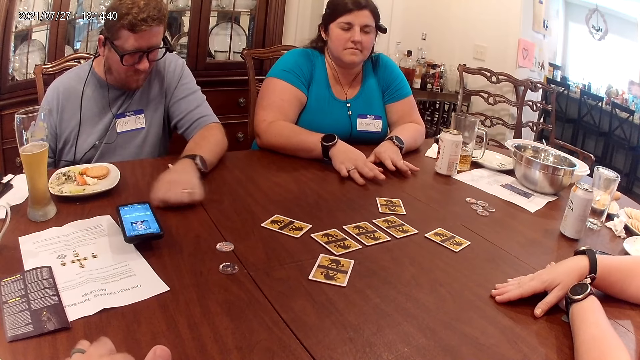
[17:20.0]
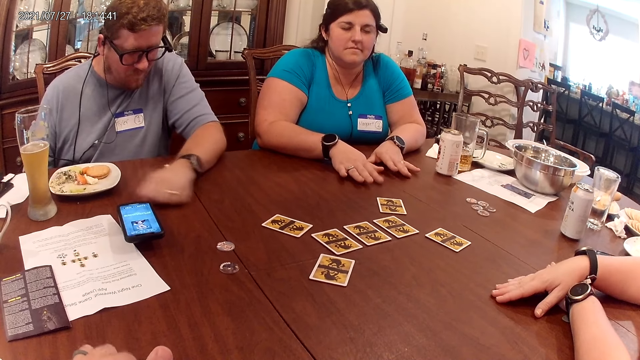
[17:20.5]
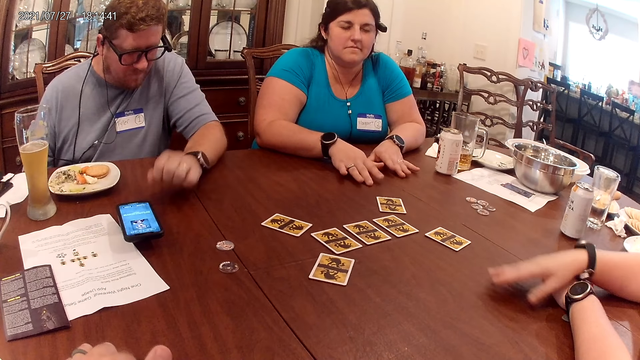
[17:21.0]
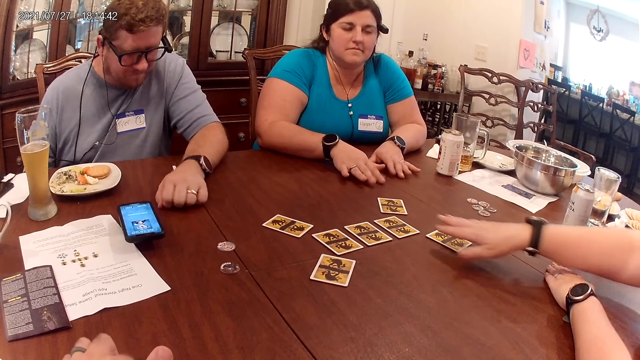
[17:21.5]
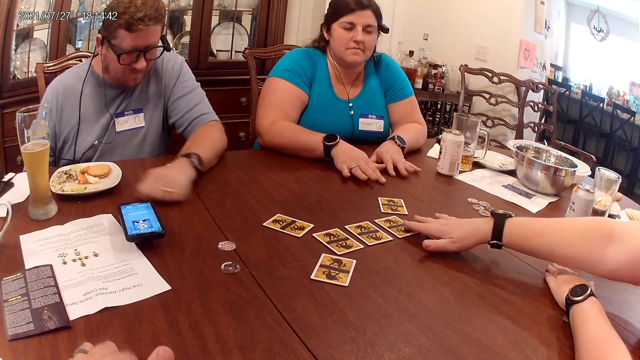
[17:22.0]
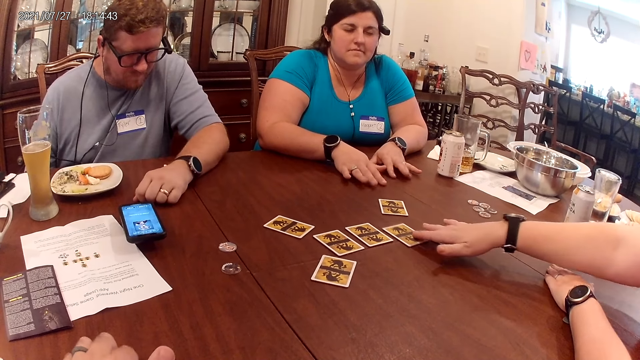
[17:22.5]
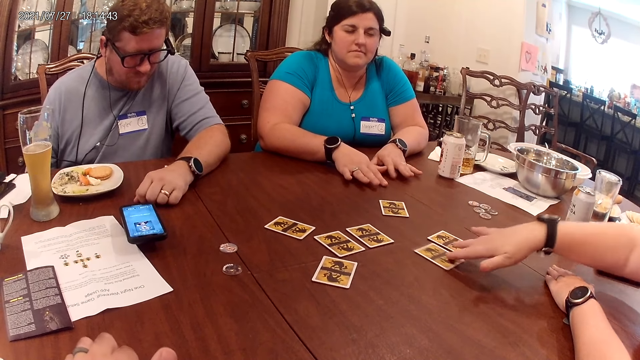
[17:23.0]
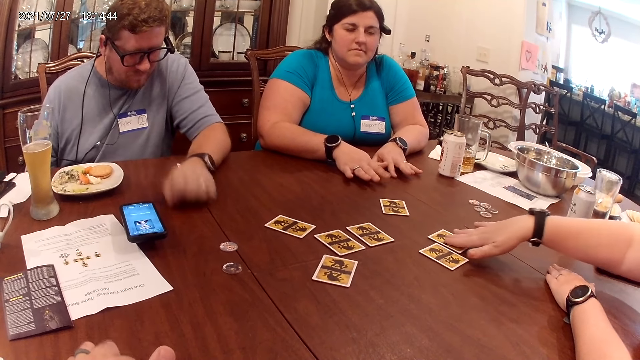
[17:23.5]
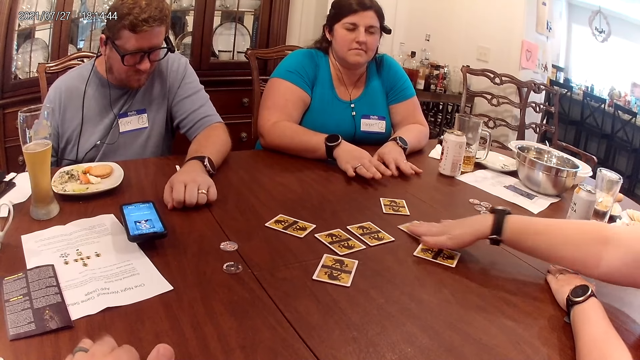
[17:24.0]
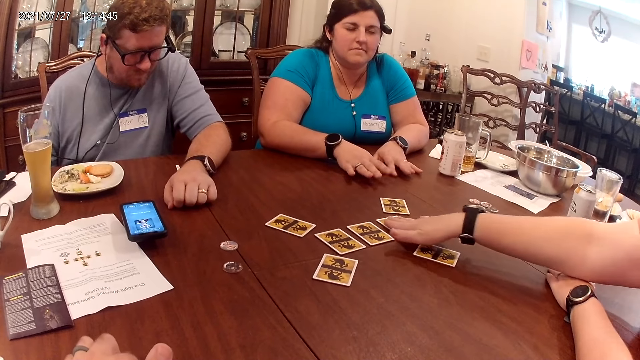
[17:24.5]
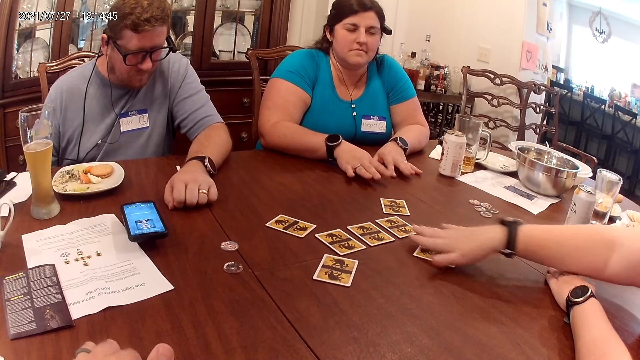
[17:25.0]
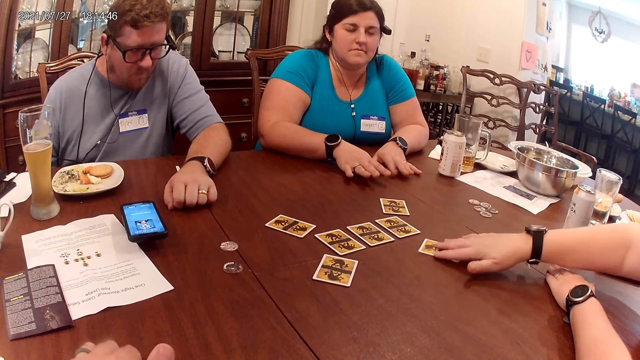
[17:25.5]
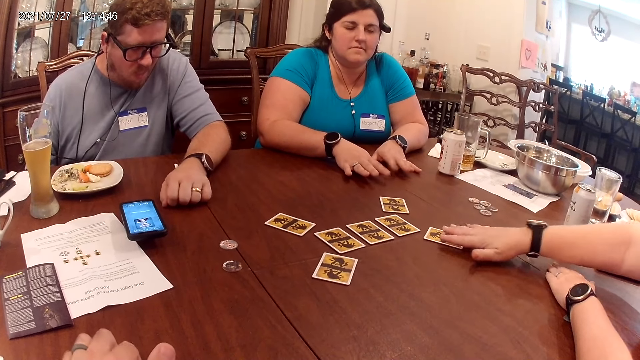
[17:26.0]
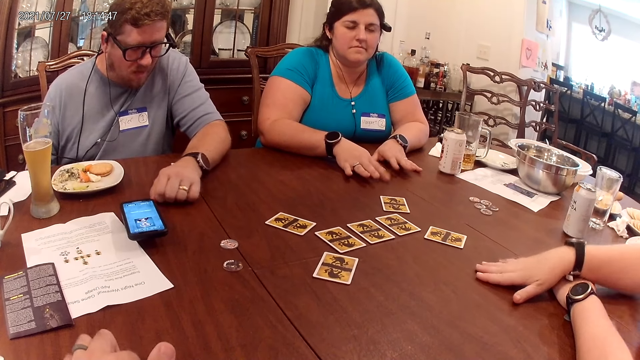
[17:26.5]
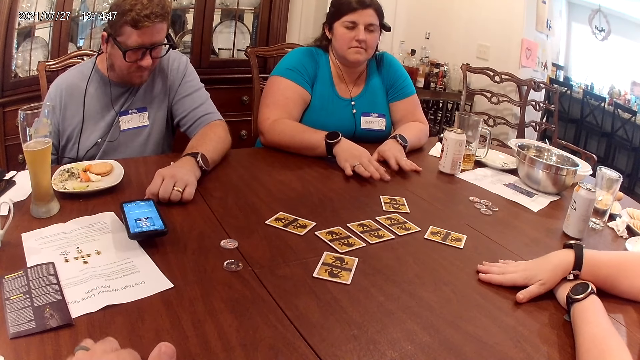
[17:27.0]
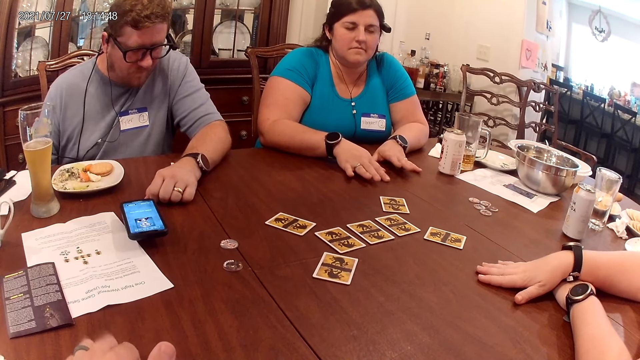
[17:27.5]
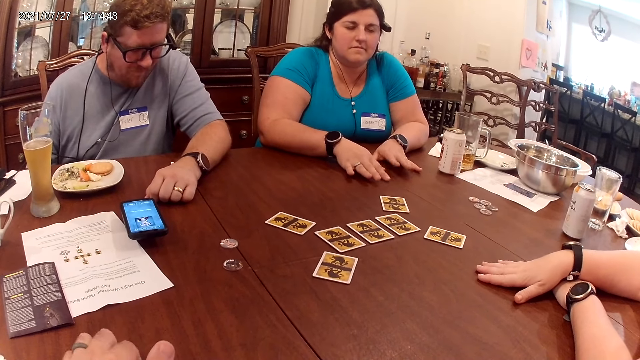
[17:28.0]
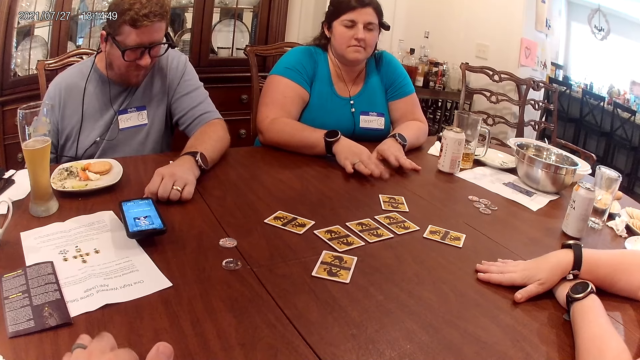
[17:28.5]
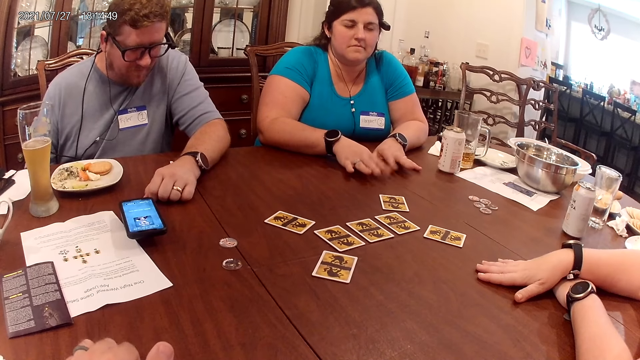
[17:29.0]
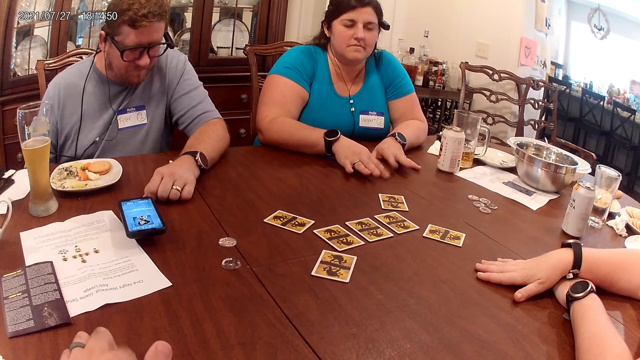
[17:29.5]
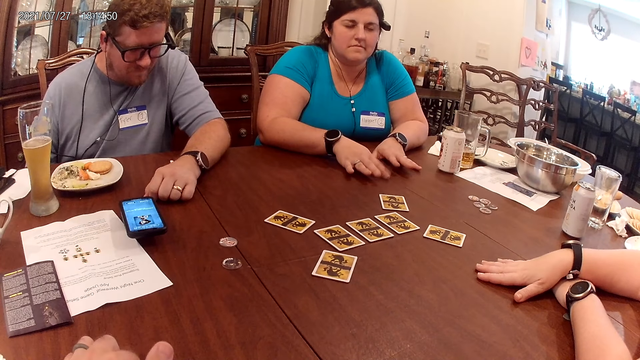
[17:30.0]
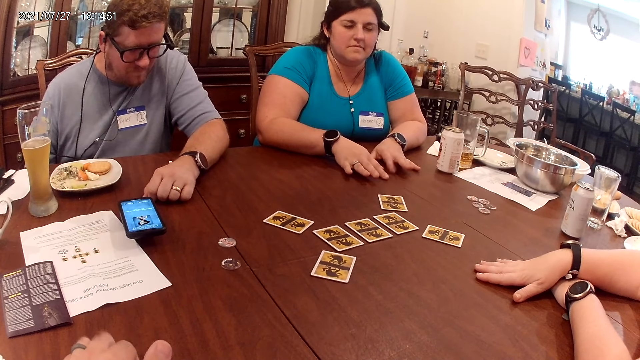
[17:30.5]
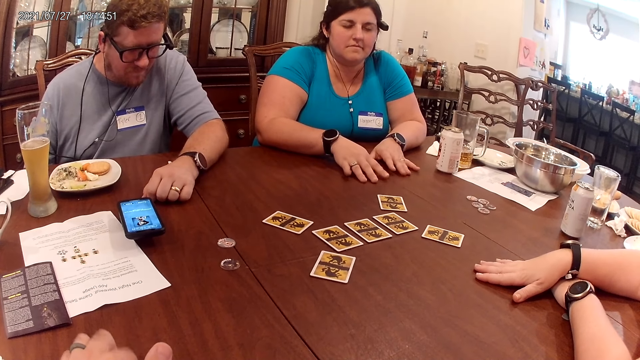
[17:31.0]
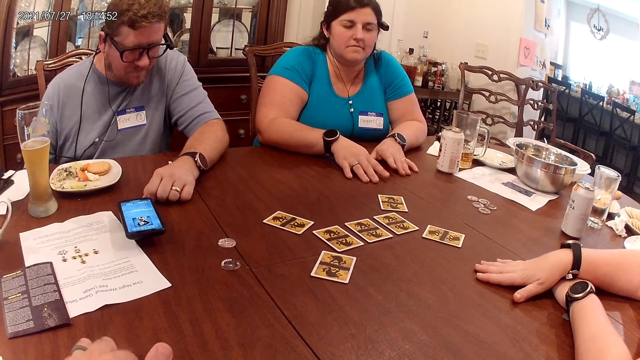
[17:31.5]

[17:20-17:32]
The woman drags the card on the table with her right hand. The woman pushes the card on the table with her right hand. The woman moves the card on the table with her right hand.

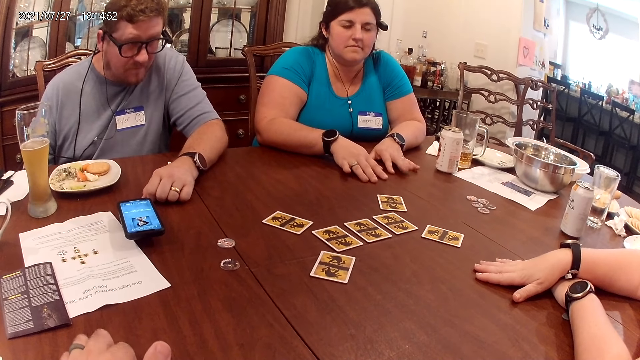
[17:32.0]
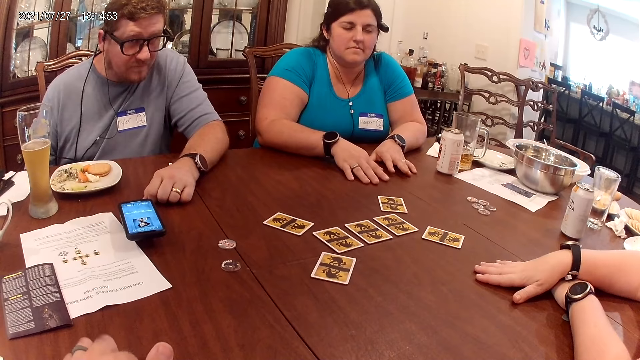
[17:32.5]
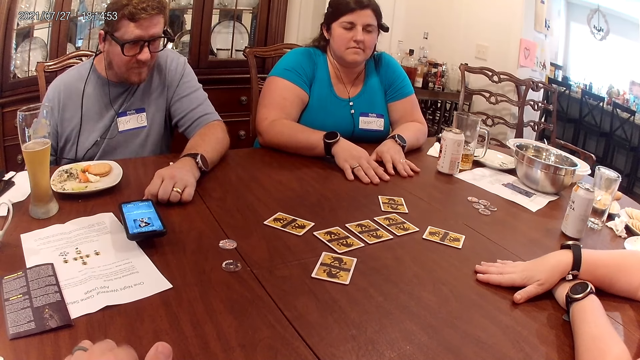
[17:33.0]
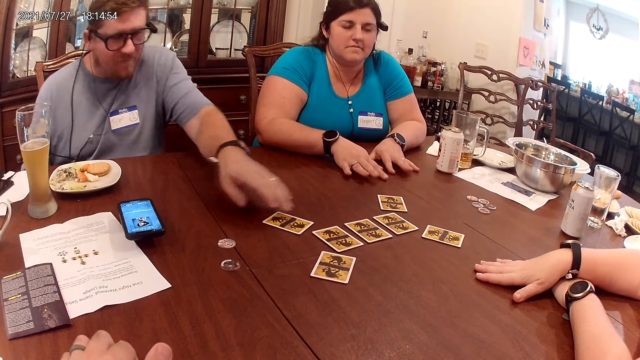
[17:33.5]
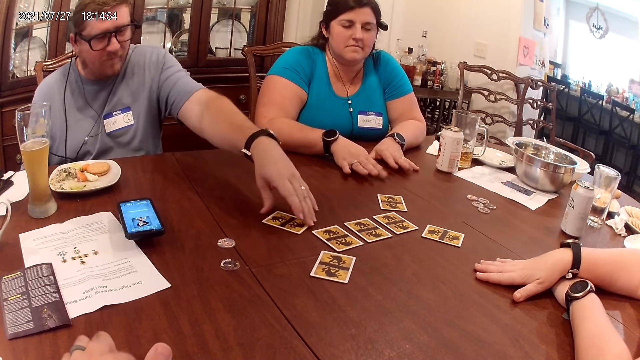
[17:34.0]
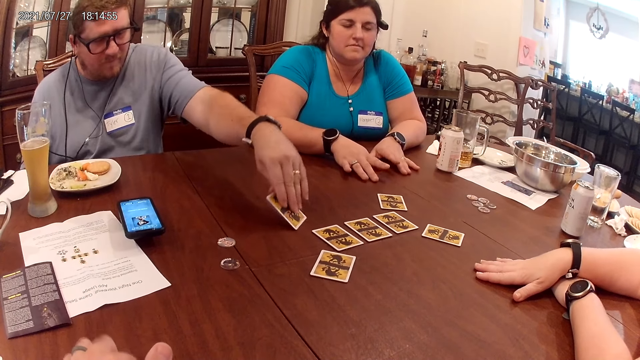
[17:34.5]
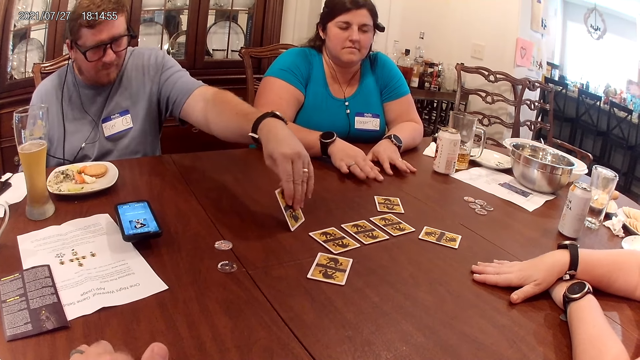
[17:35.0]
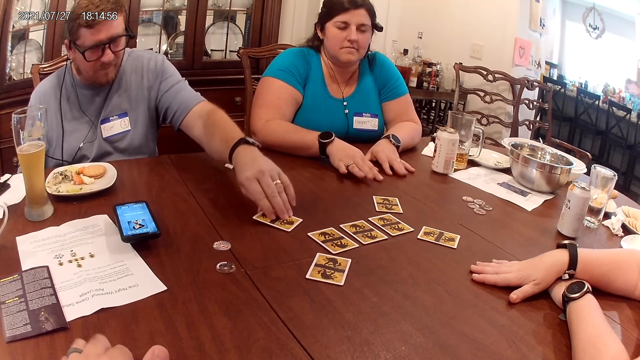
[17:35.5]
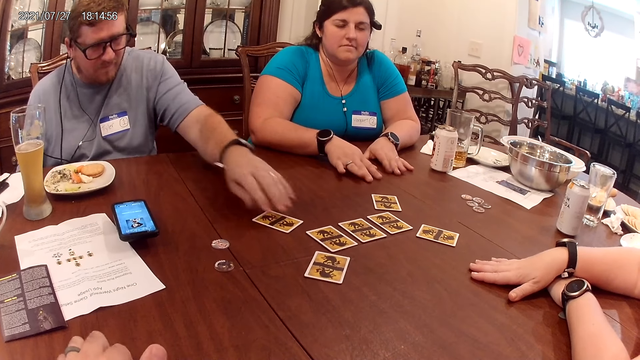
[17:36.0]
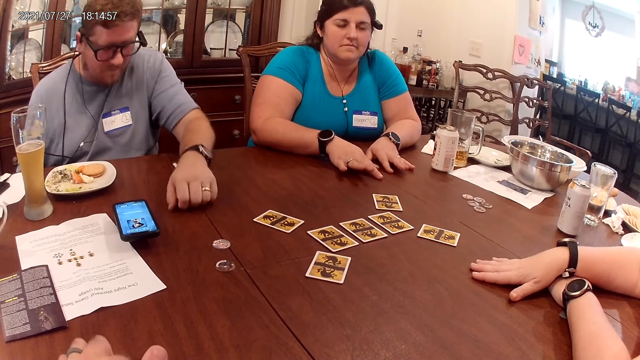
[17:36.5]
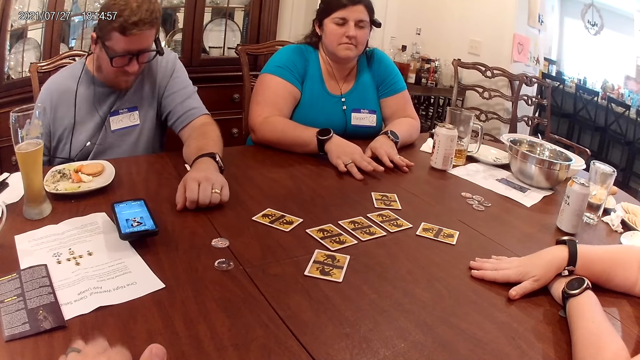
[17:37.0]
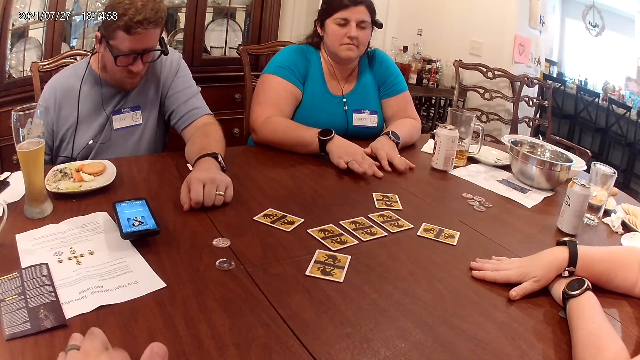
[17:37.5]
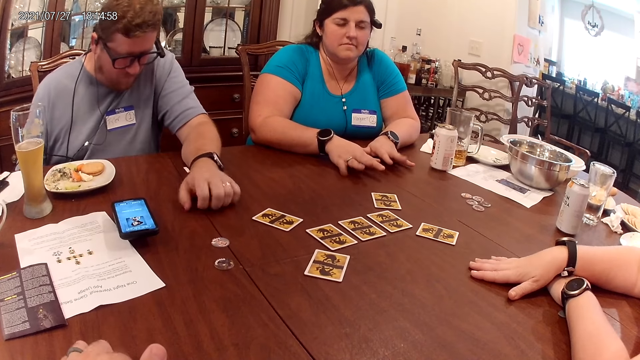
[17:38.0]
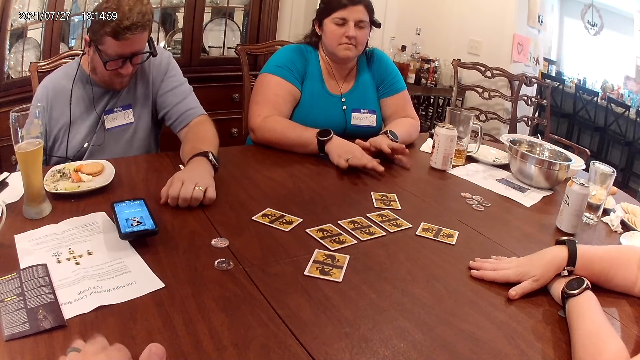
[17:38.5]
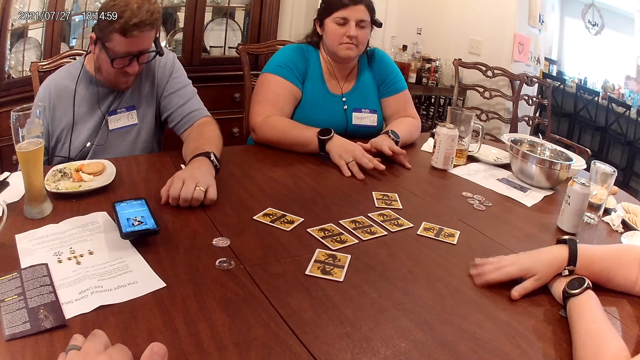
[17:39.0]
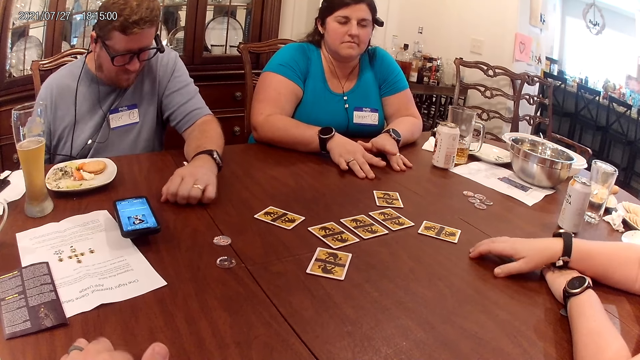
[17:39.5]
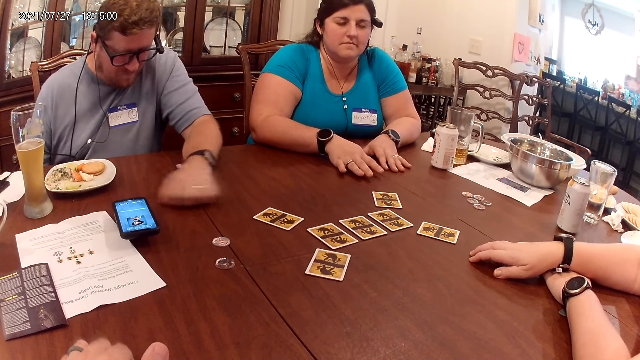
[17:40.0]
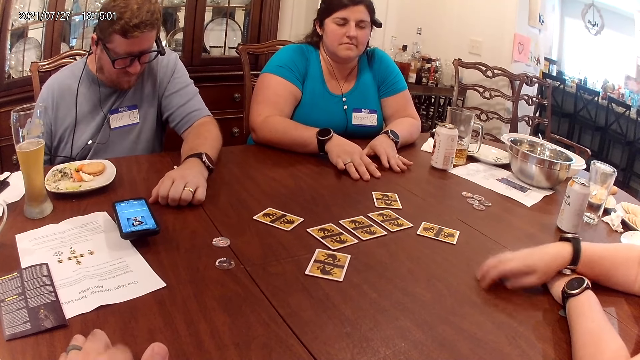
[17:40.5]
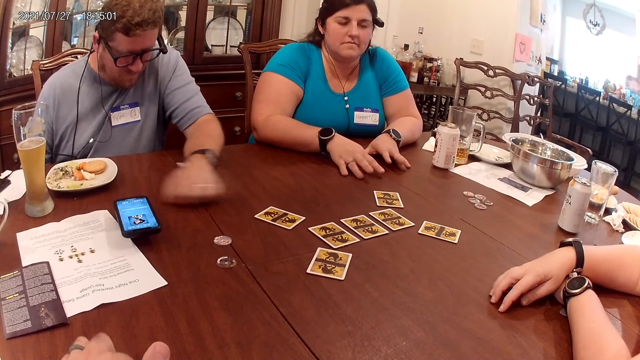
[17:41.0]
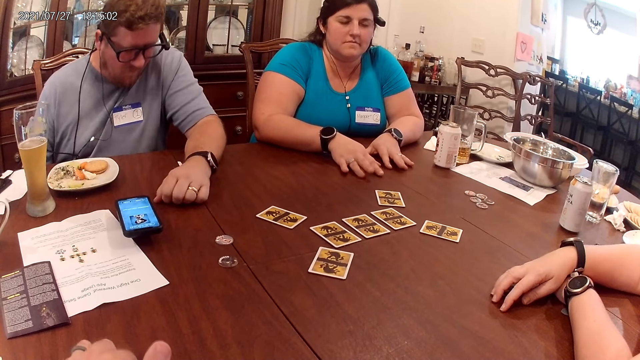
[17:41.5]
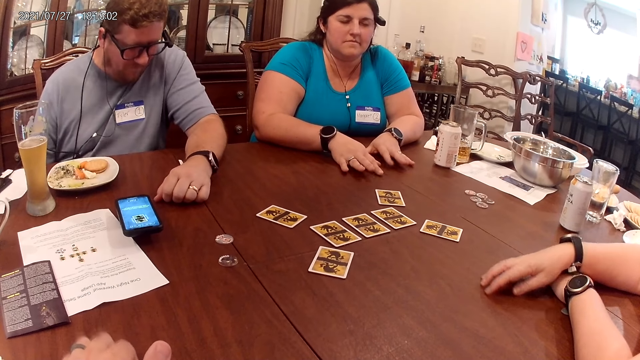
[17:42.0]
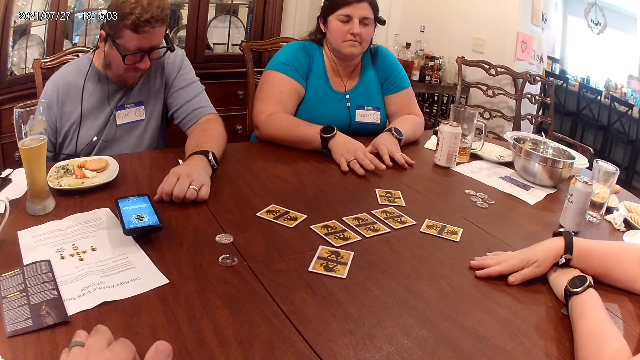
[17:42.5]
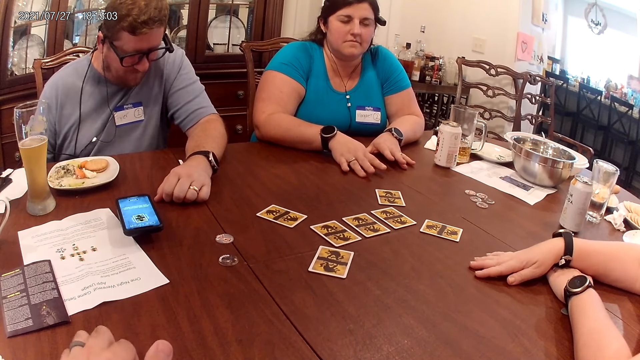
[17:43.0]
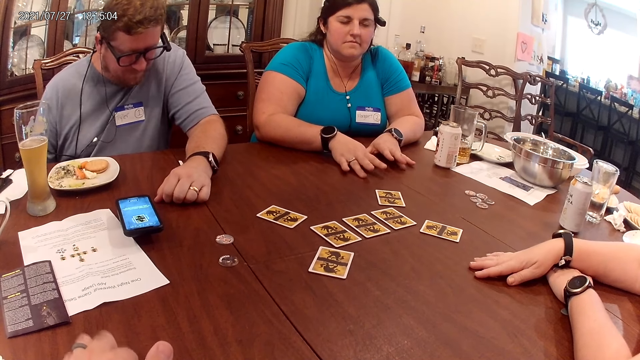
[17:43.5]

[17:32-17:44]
The man lifts the card on the table with his left hand. The man drops the card in his left hand on the table.
